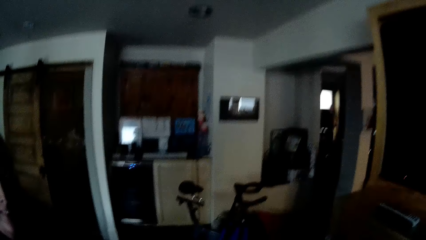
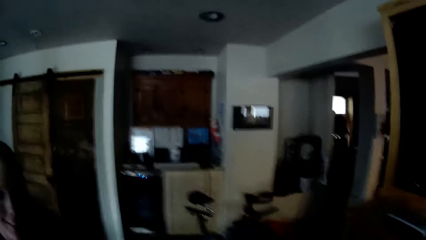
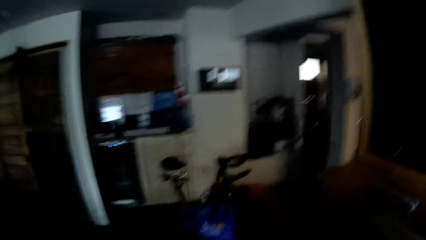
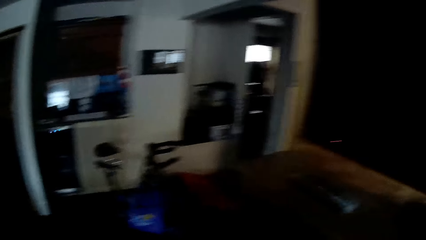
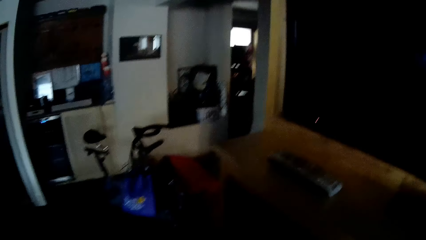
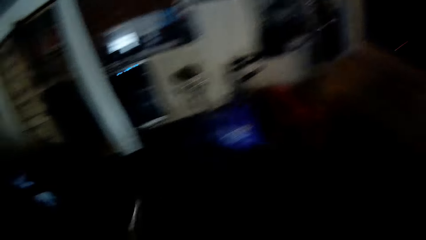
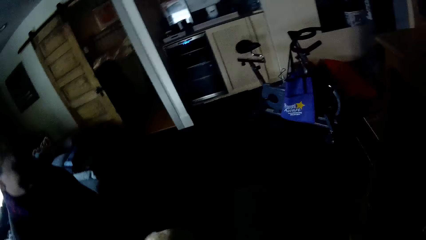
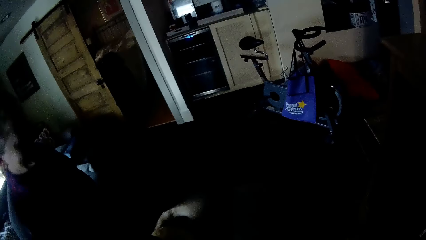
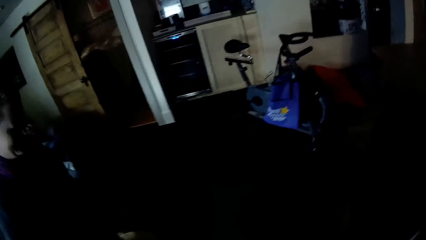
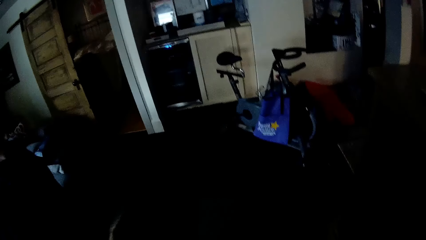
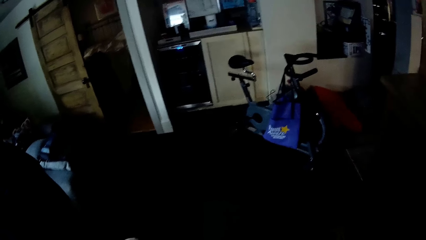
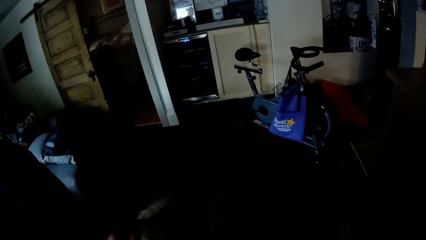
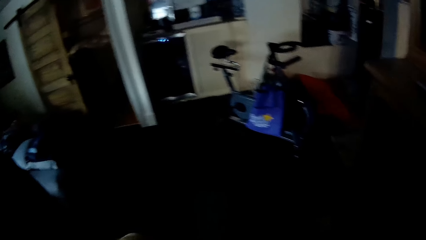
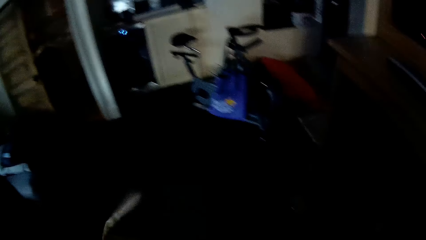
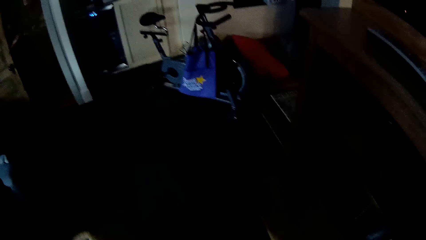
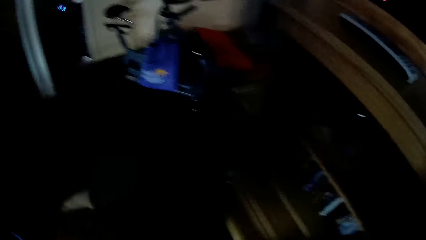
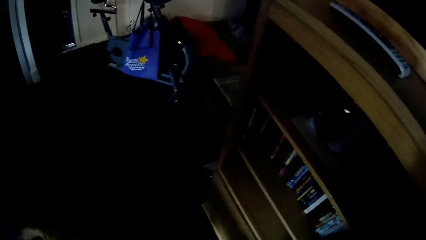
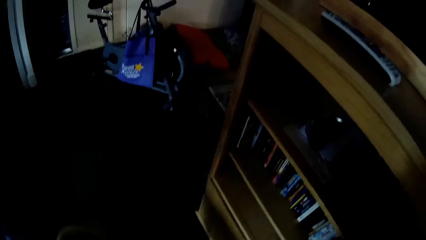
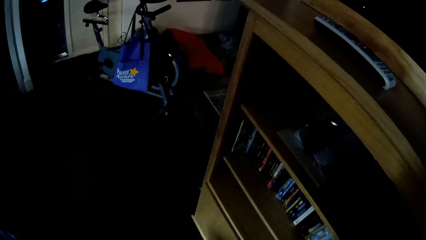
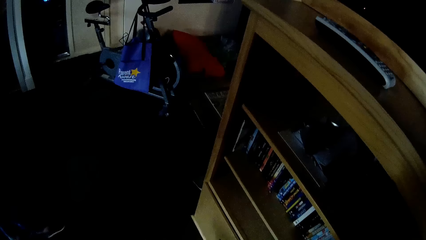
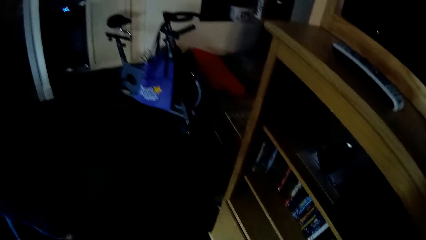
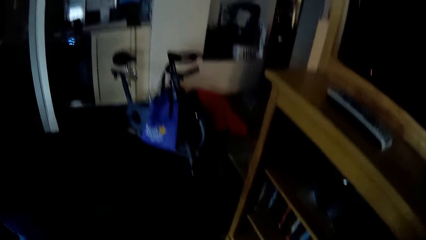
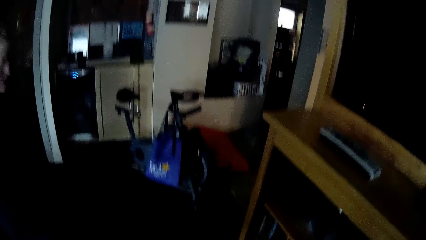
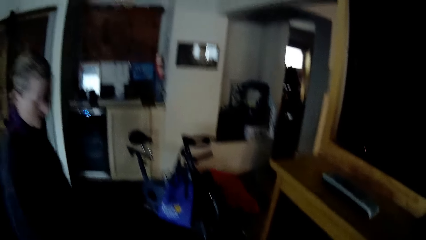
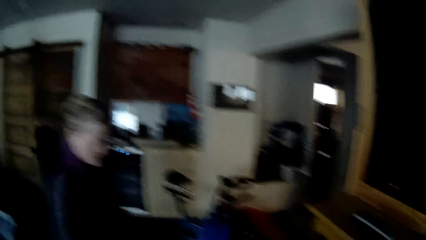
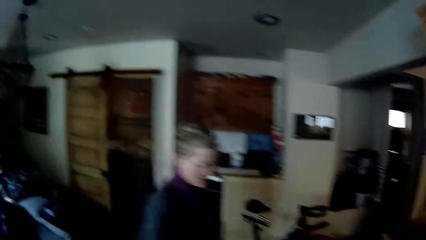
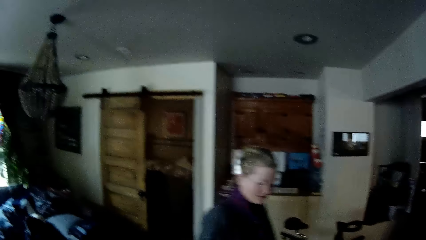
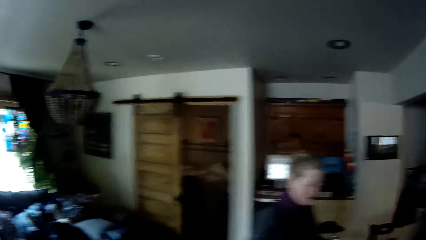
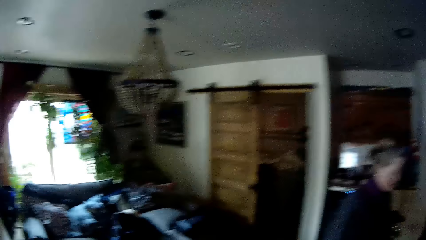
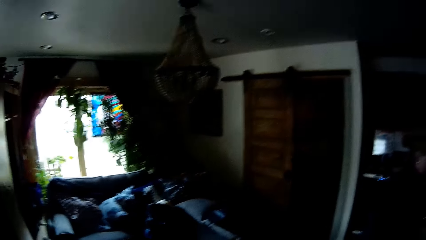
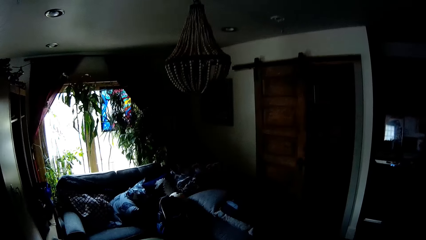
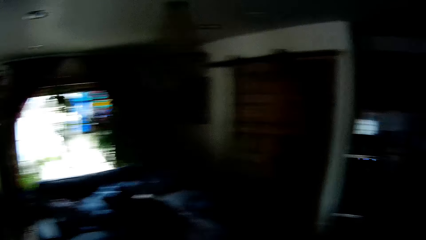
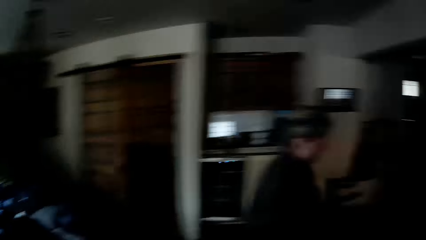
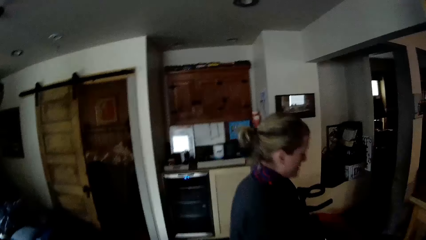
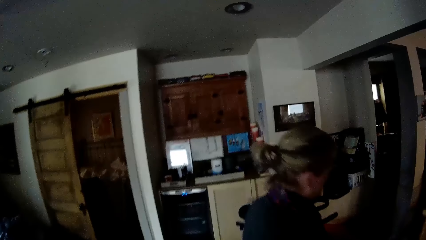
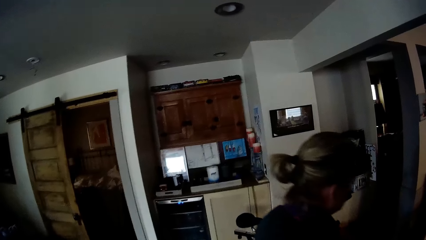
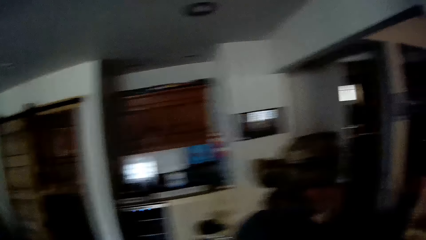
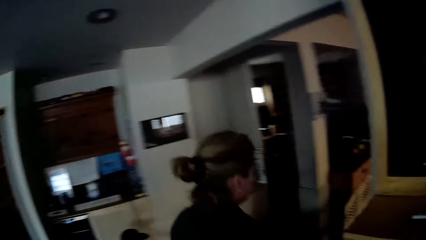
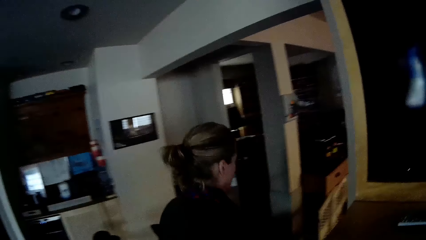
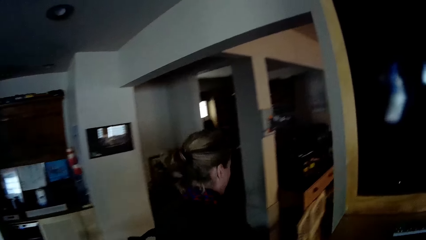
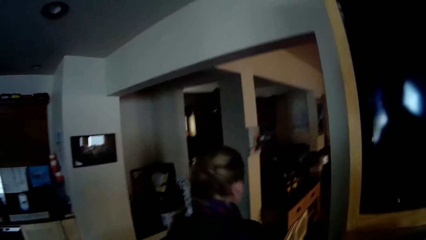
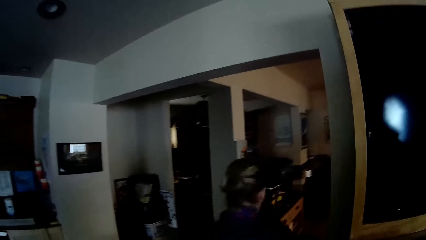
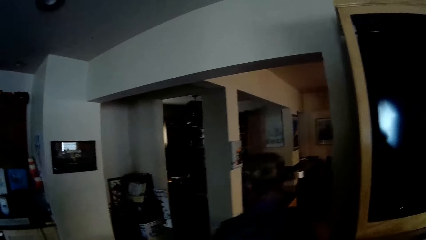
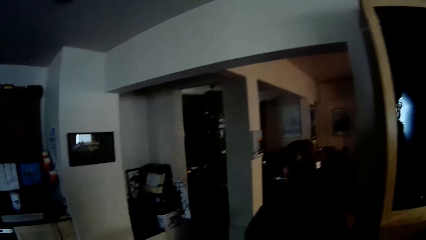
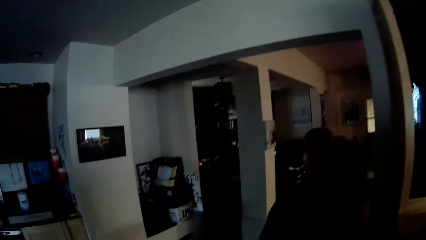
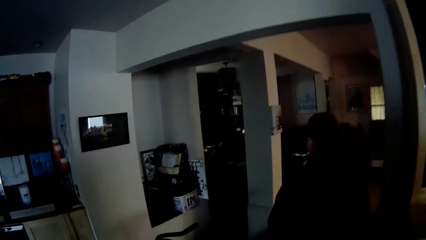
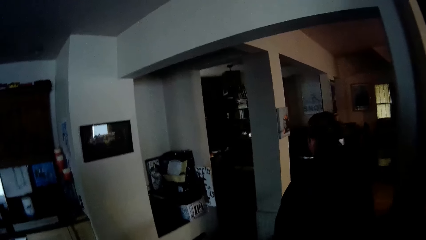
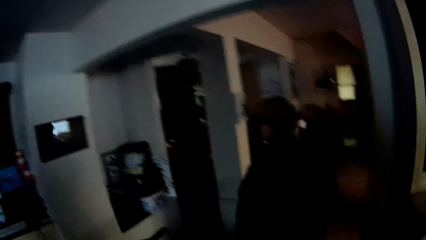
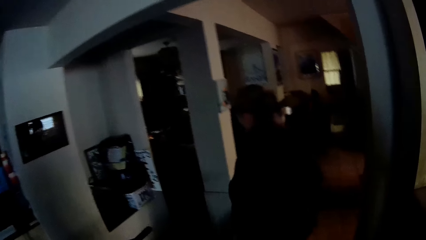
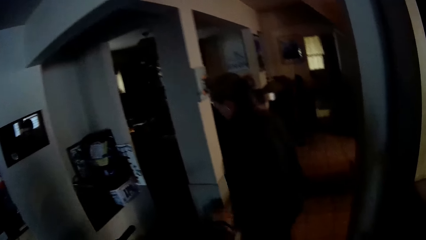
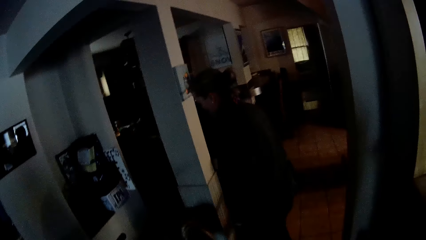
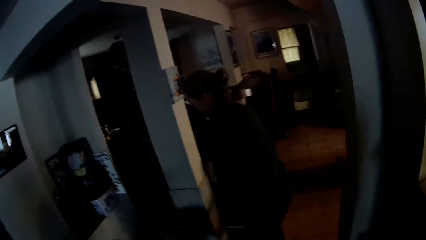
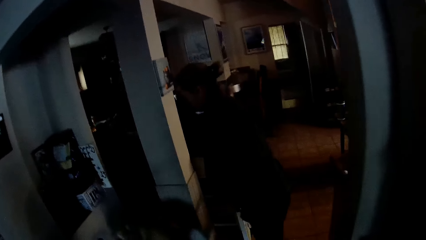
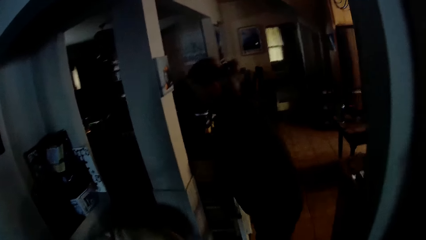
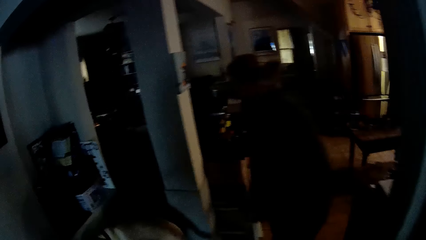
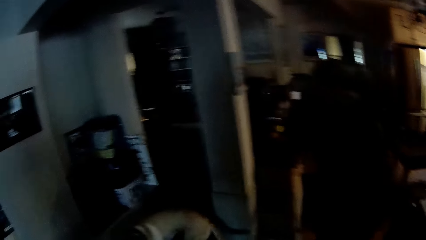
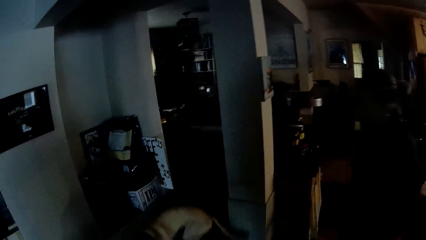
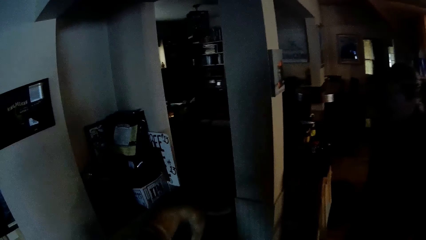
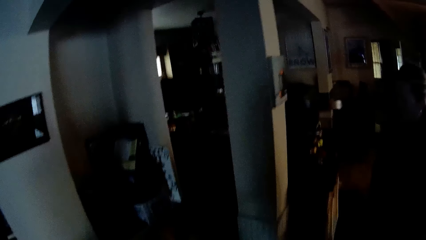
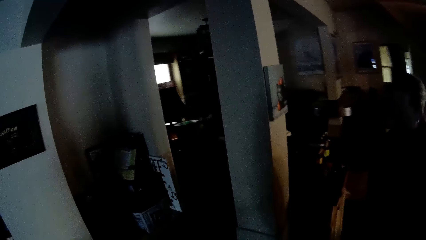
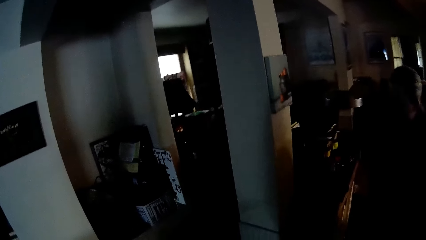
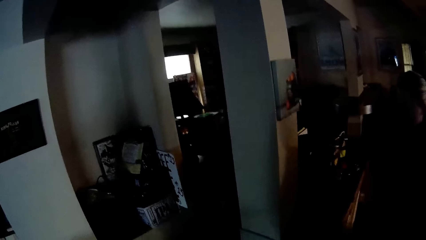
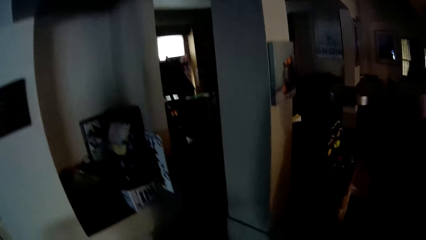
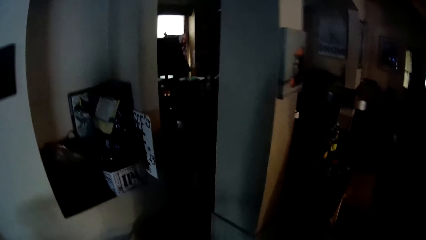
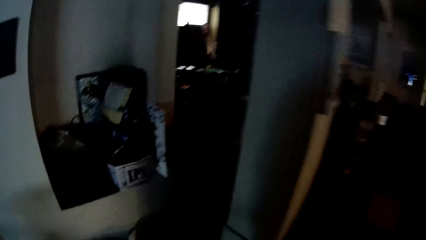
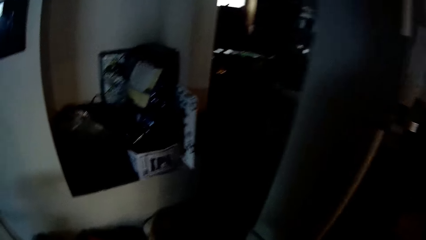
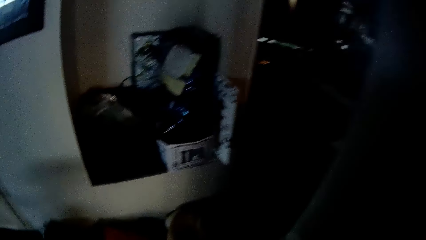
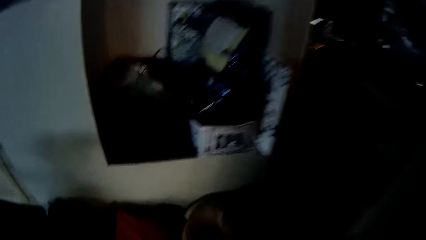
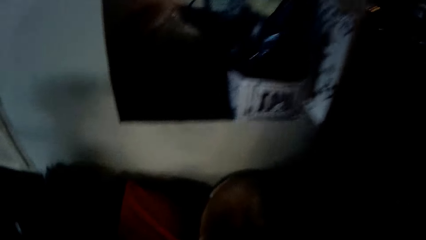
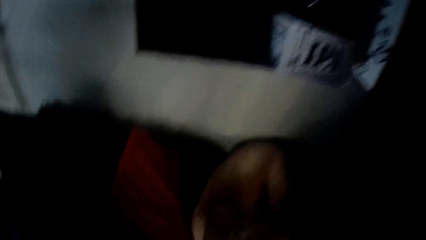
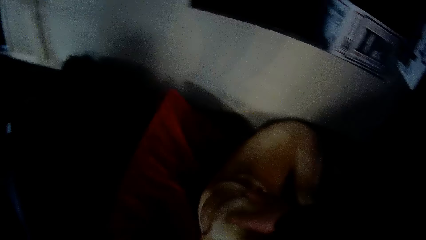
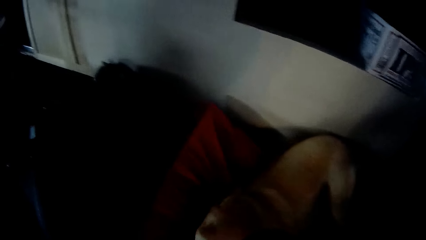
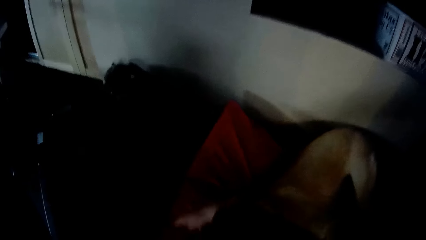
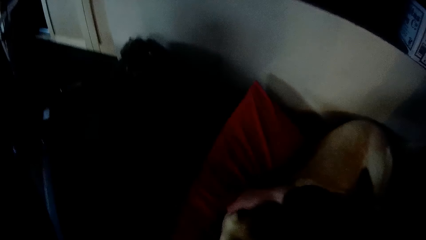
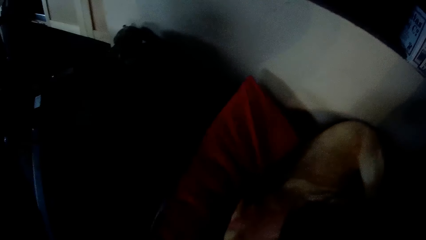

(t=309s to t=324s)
The camera wearer looks around the house. They shake their head. They stare at the dog. They look around the house. A woman walks forward around the house. The camera wearer walks forward around the house. They pet the dog.
